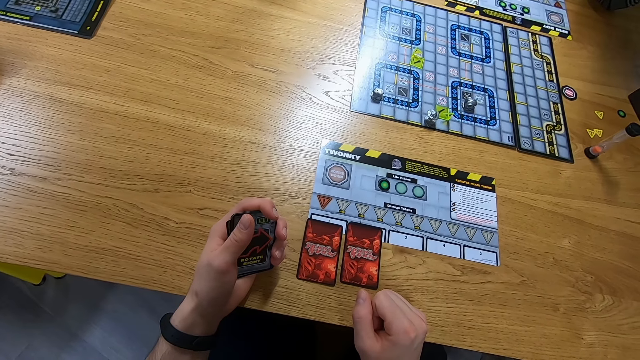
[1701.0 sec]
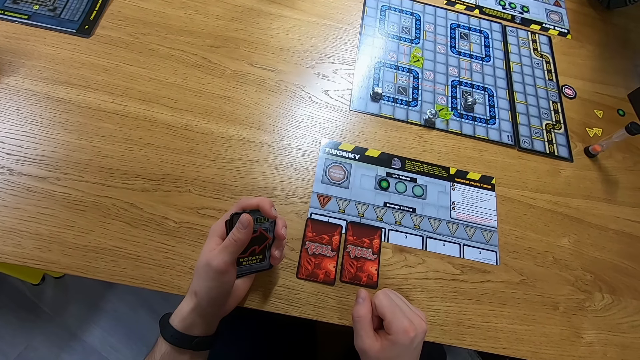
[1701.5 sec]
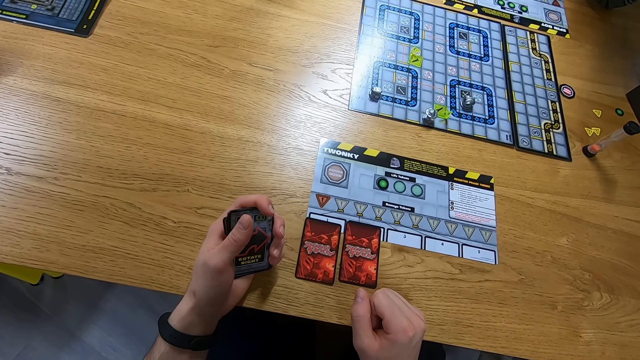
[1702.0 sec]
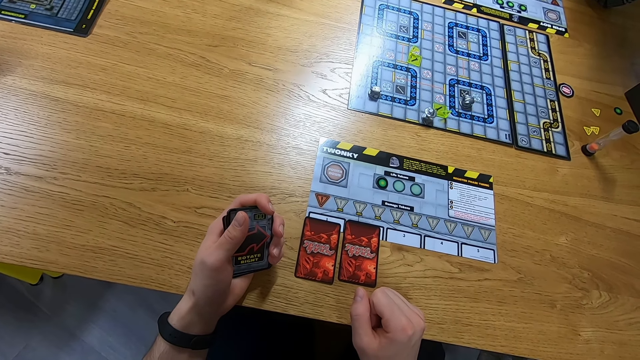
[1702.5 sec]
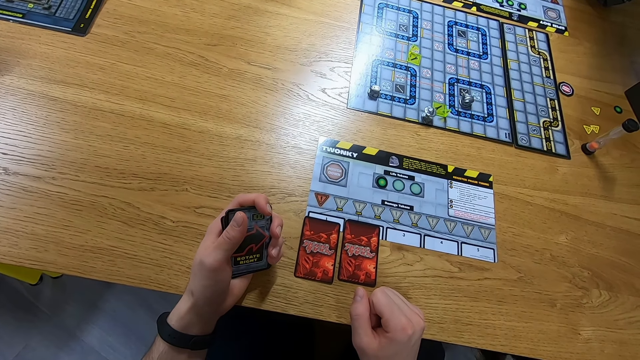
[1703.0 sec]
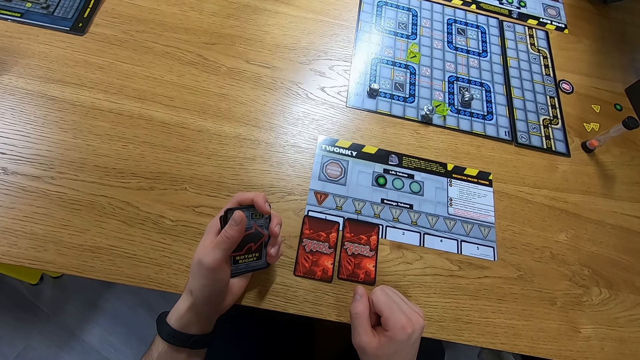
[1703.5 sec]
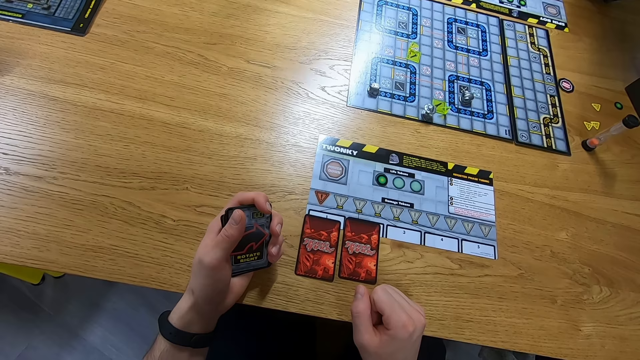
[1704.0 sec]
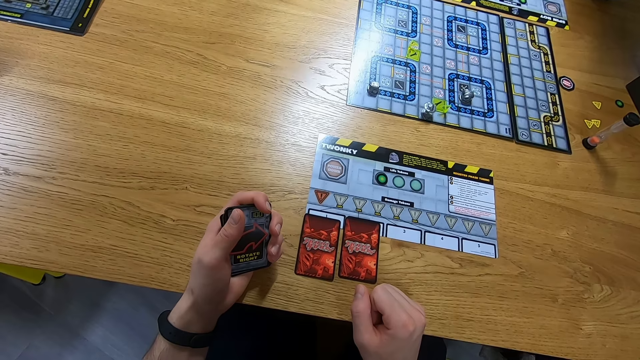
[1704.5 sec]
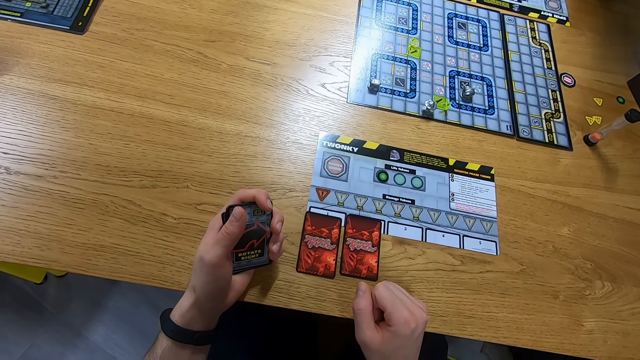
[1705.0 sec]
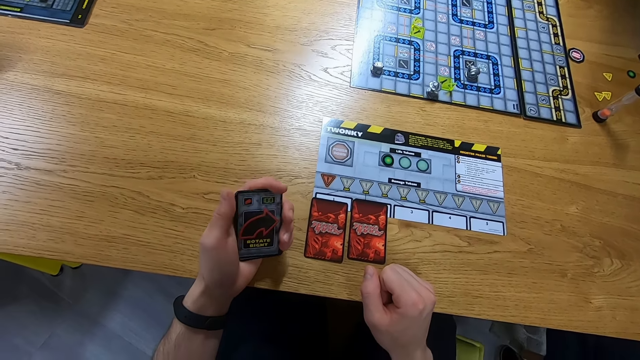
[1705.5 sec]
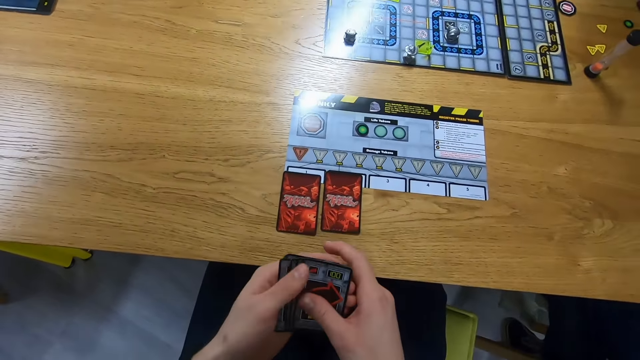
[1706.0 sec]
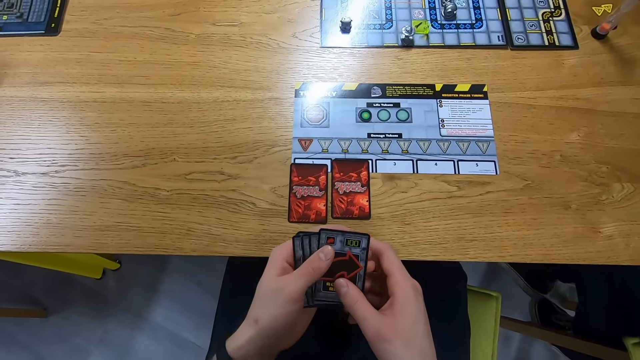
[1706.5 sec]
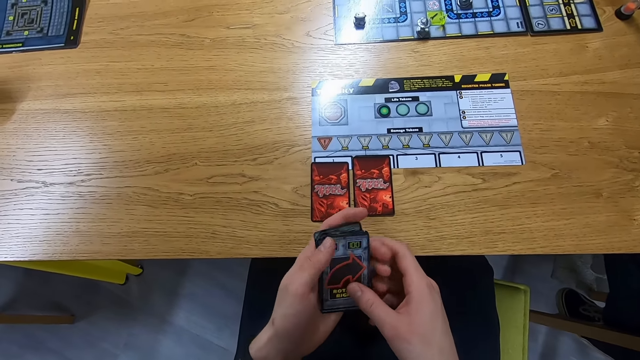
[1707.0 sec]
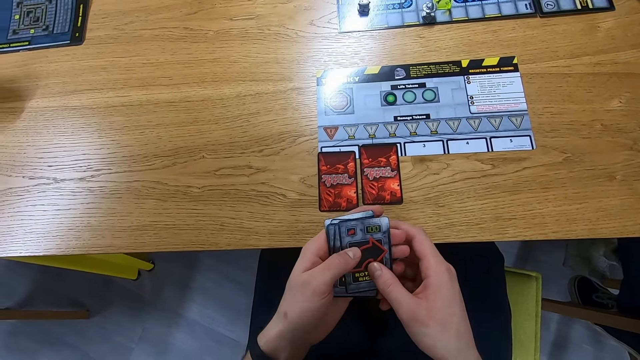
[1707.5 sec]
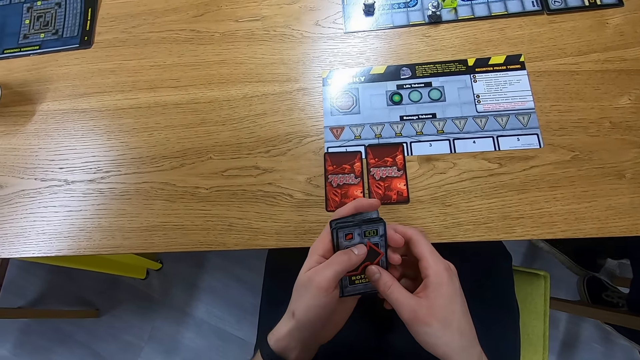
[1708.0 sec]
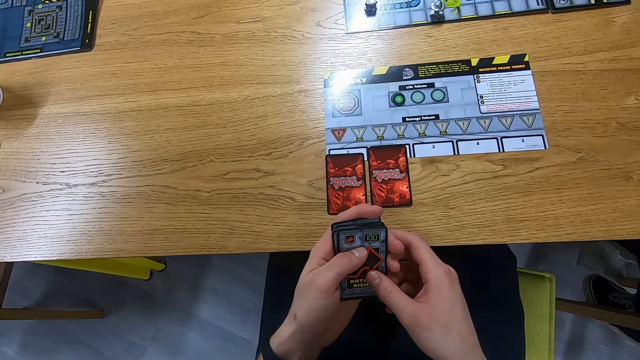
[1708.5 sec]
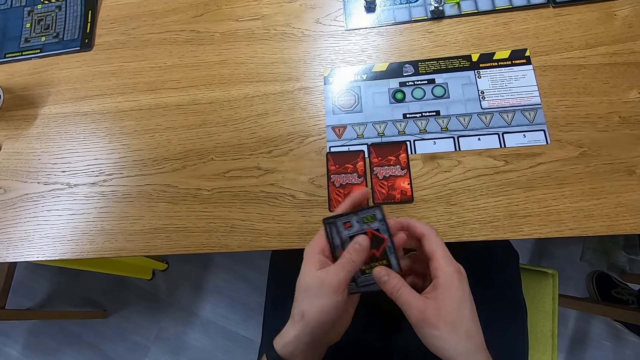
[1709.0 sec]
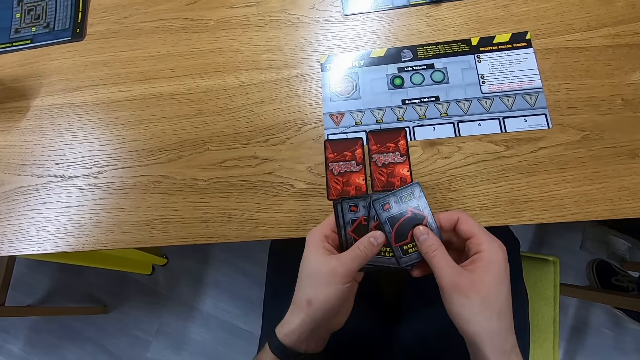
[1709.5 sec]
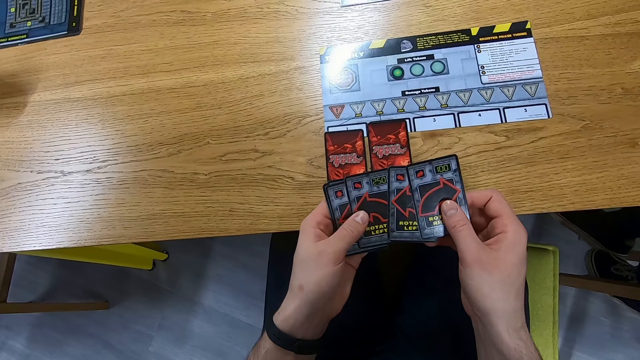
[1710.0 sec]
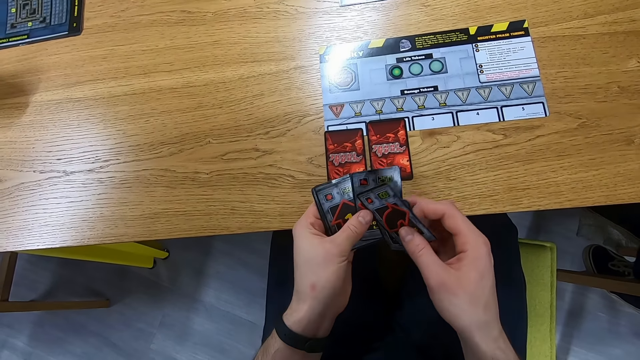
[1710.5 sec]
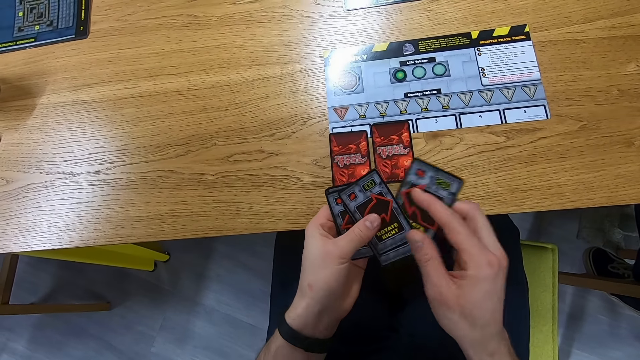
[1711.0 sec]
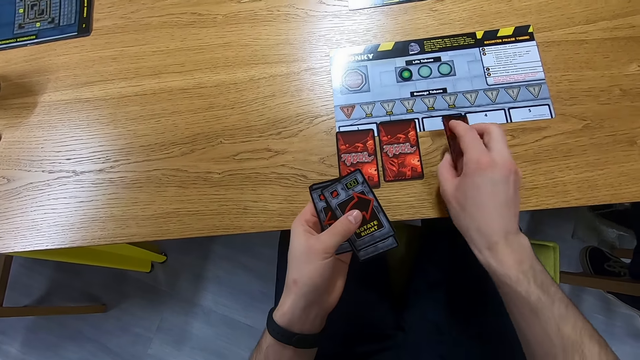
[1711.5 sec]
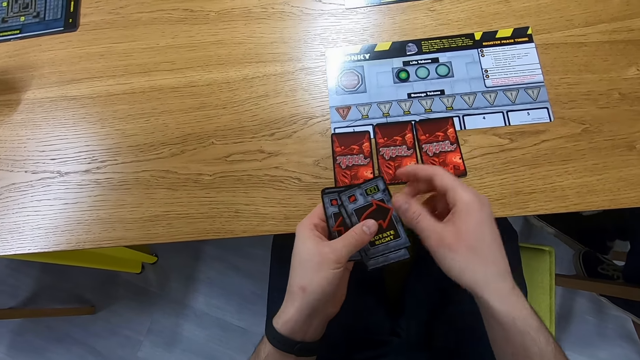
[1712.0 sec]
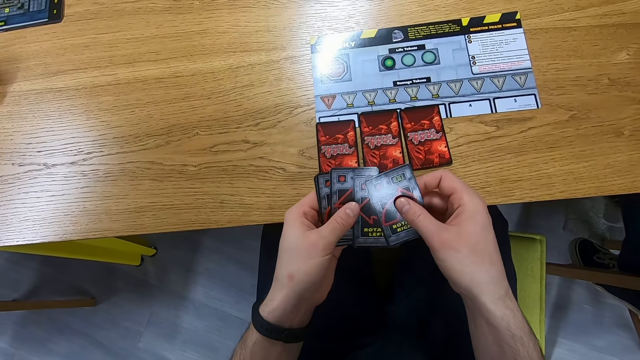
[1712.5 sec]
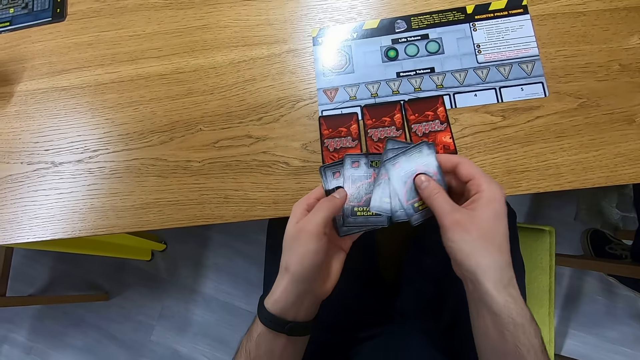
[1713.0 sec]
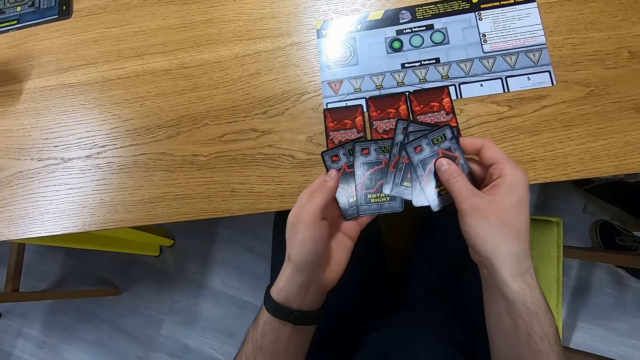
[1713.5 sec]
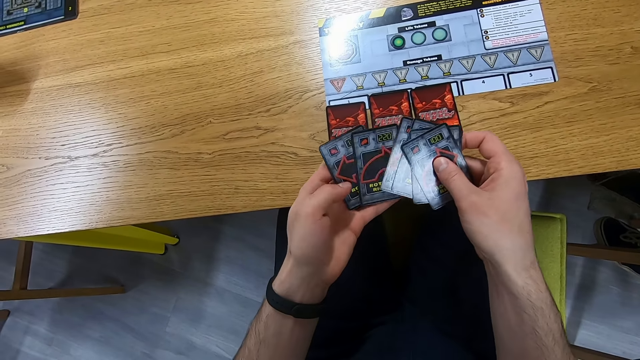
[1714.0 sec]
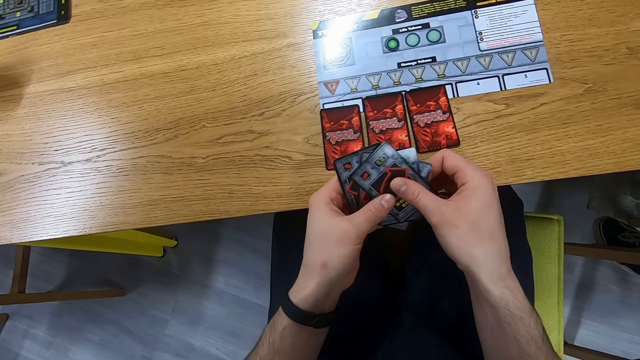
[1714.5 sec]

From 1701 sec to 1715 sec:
The camera wearer holds the cards with both hands. They shuffle the cards. They place a card on the table. They shuffle the cards.

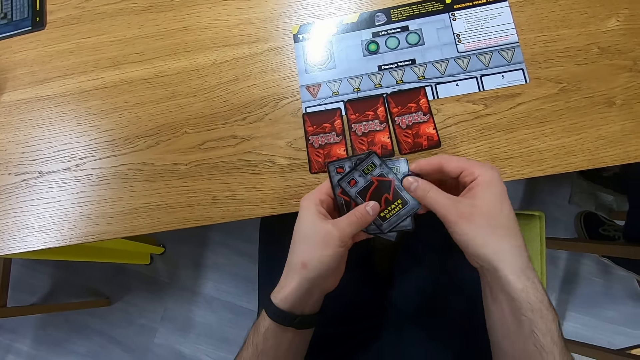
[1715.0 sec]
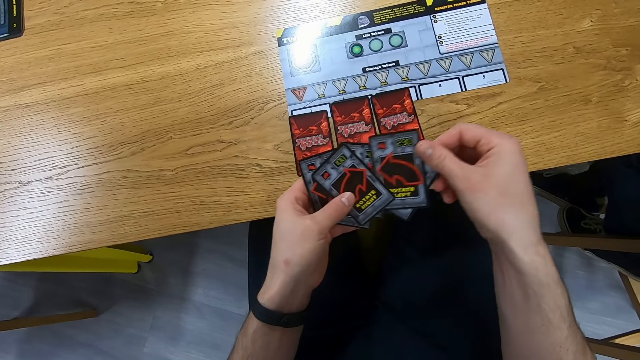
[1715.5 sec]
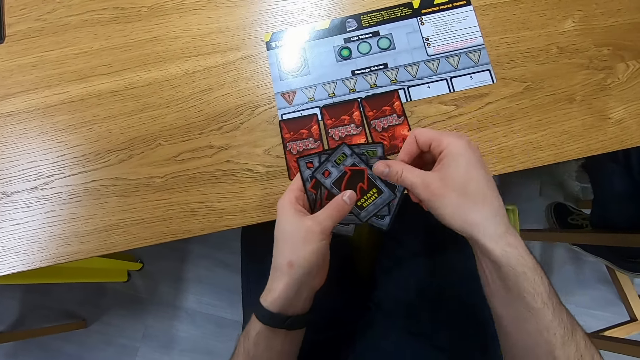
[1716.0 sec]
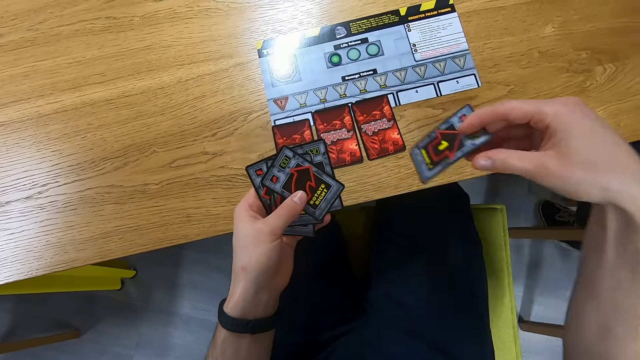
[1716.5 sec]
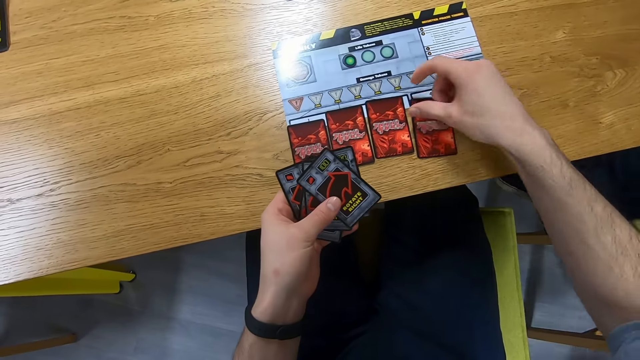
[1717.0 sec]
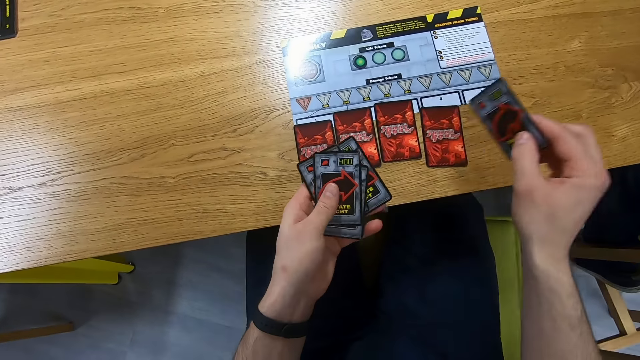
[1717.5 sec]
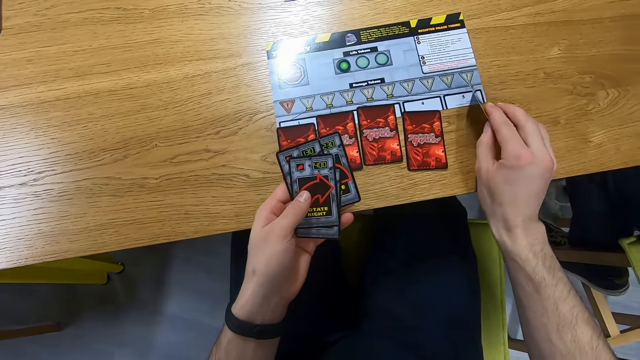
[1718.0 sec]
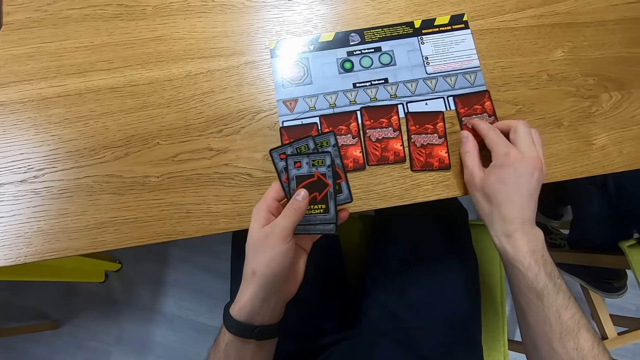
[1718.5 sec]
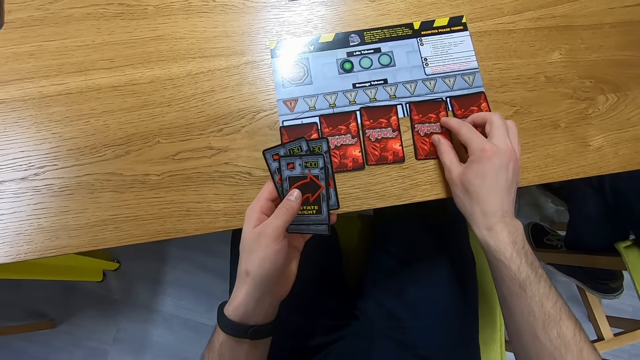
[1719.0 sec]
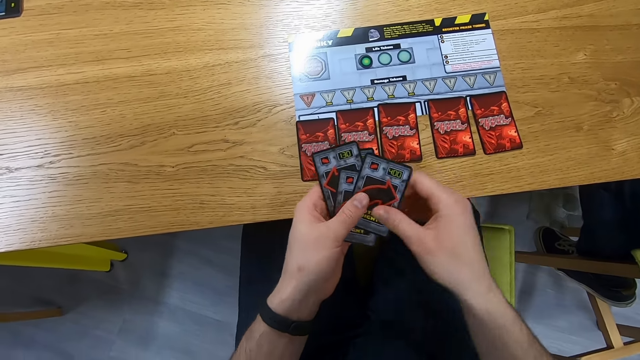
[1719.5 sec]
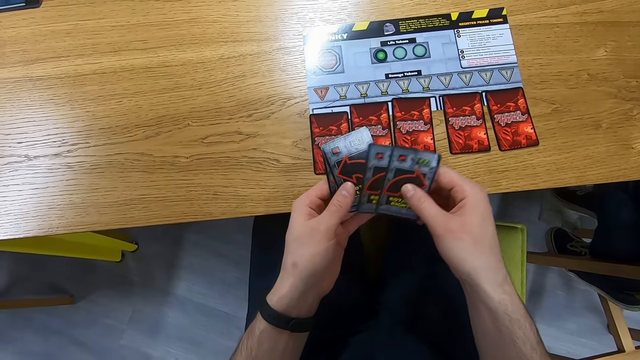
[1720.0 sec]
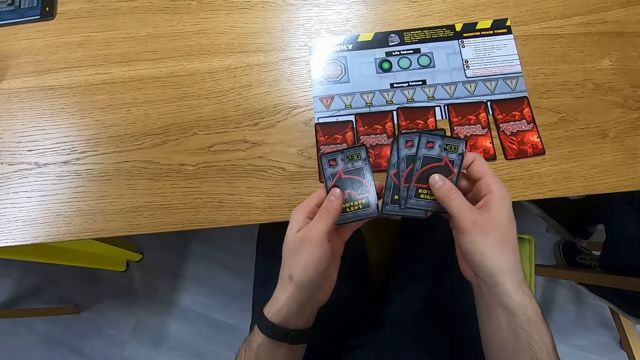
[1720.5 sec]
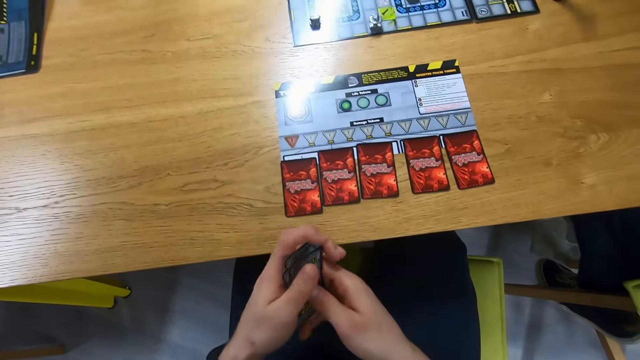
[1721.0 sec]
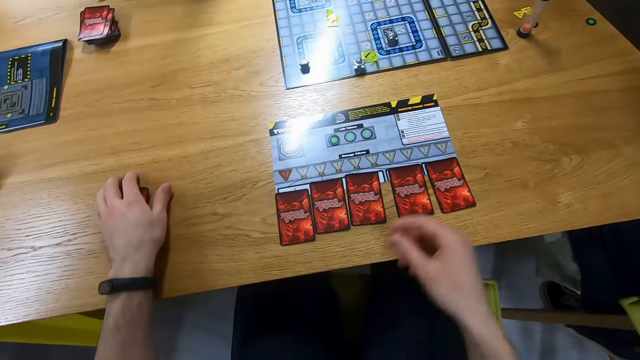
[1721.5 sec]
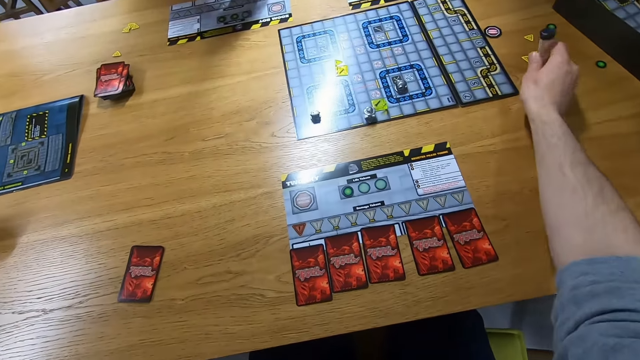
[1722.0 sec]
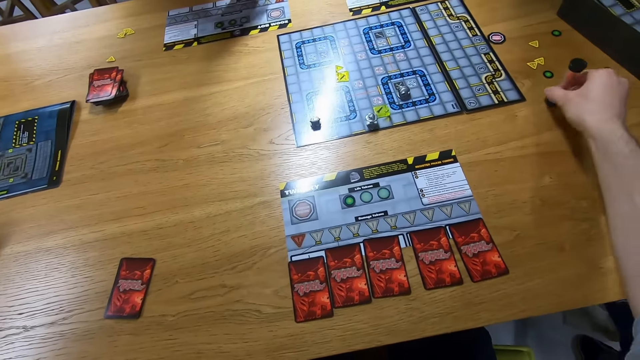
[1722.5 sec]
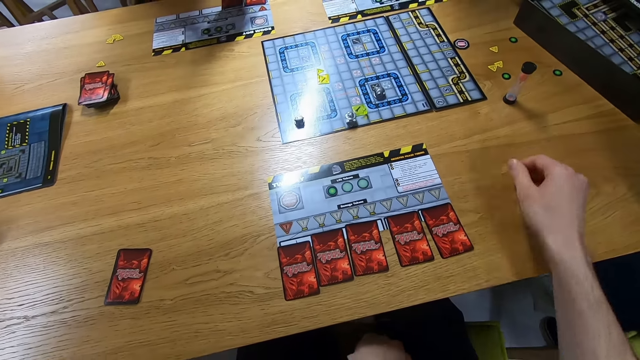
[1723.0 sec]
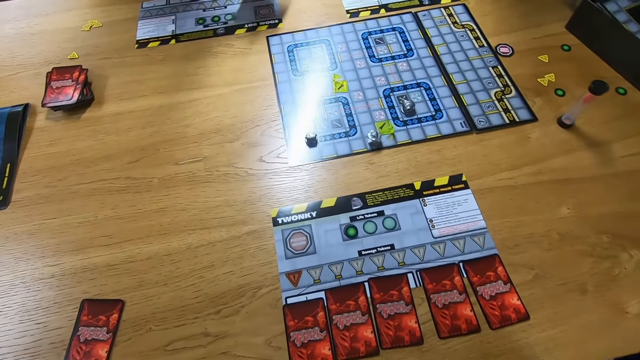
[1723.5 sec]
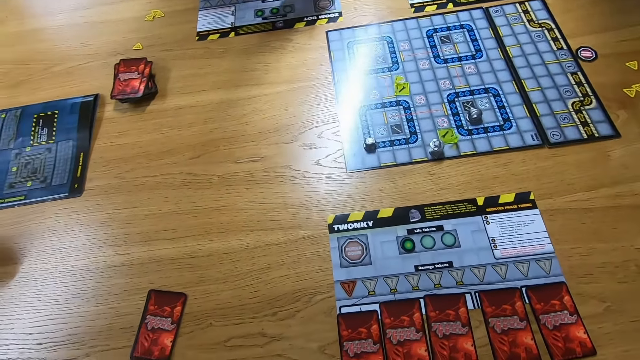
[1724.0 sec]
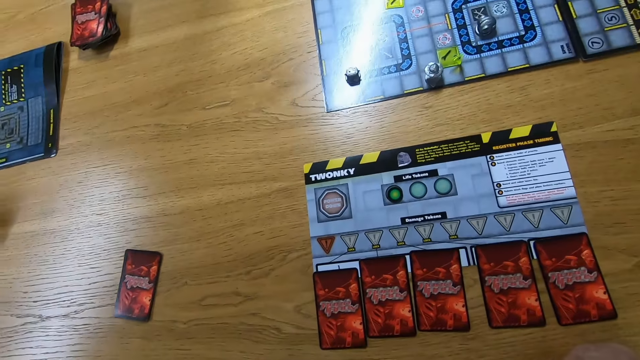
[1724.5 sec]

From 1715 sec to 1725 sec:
The camera wearer places a card on the table. They pick a card and place the card on the table. They align a card on the table. They shuffle the cards, place the cards on the table and flip the sand timer. They look around.
